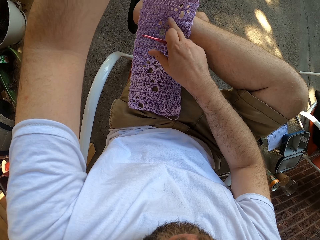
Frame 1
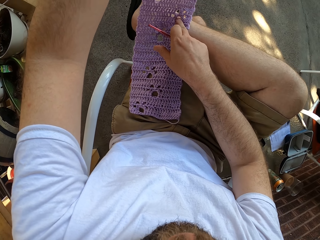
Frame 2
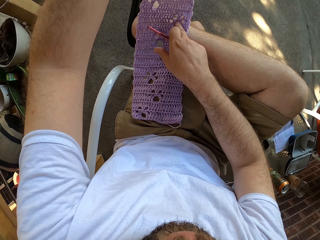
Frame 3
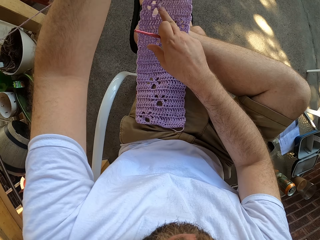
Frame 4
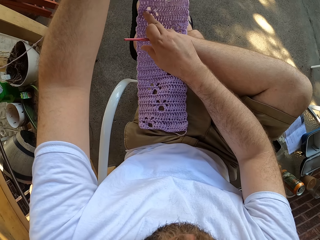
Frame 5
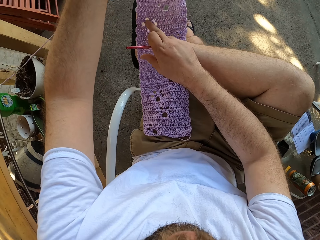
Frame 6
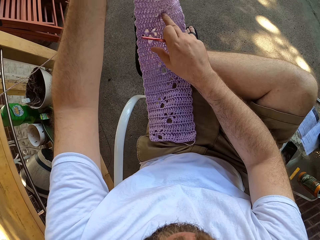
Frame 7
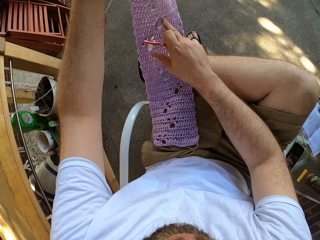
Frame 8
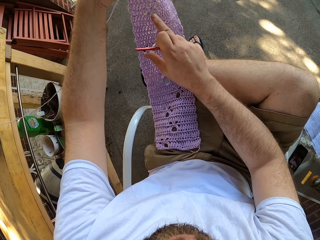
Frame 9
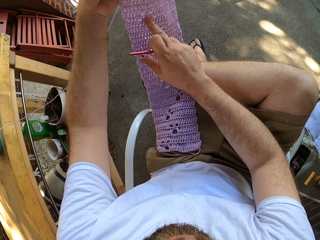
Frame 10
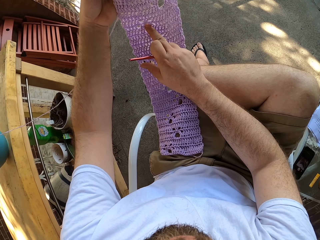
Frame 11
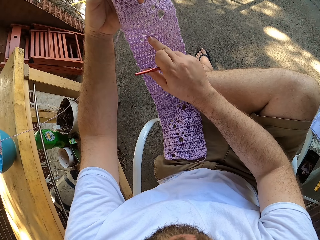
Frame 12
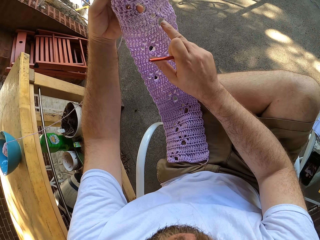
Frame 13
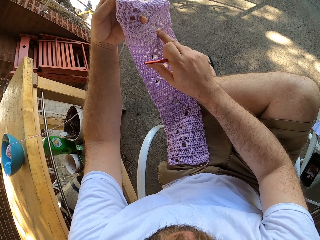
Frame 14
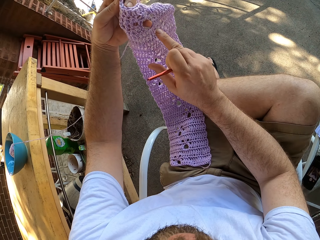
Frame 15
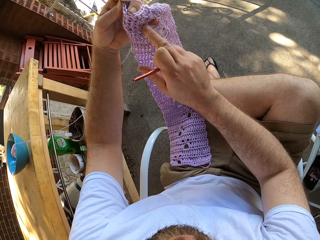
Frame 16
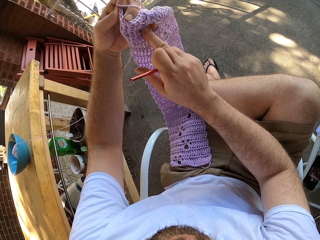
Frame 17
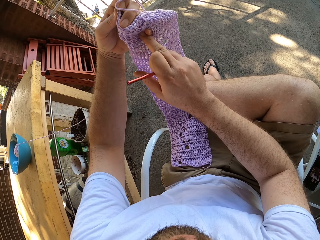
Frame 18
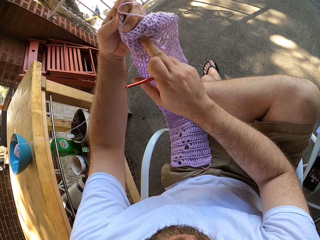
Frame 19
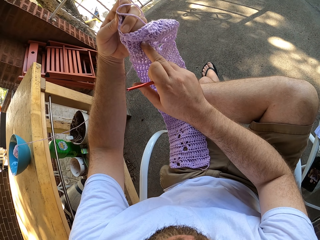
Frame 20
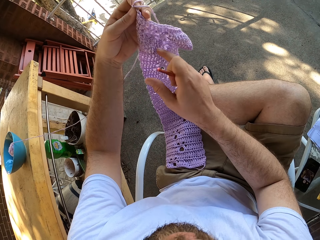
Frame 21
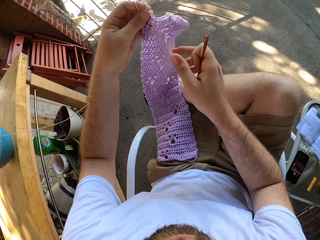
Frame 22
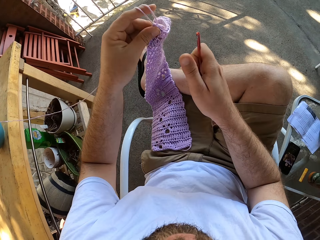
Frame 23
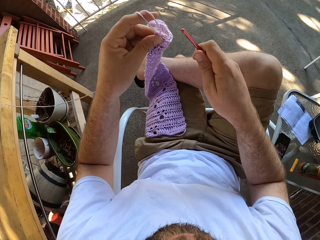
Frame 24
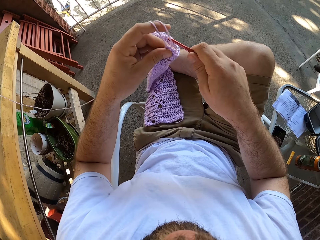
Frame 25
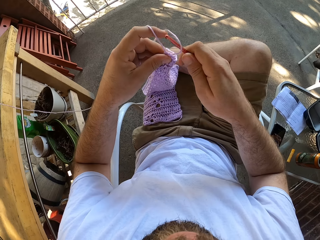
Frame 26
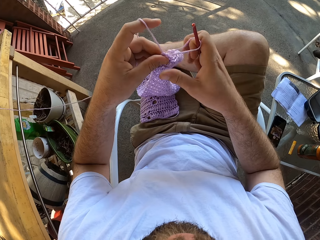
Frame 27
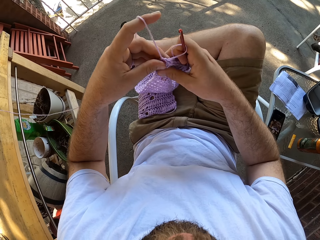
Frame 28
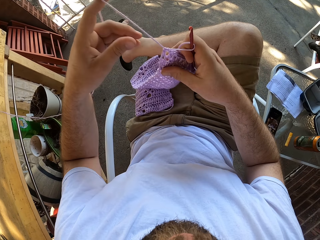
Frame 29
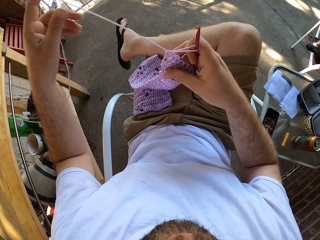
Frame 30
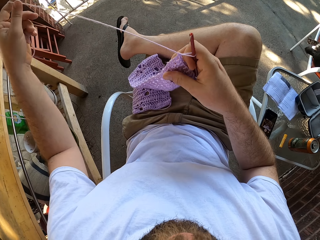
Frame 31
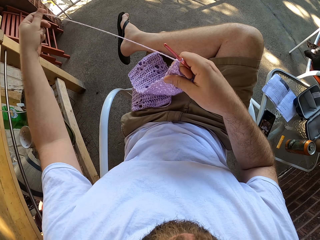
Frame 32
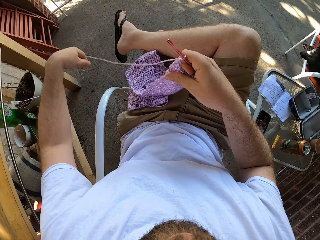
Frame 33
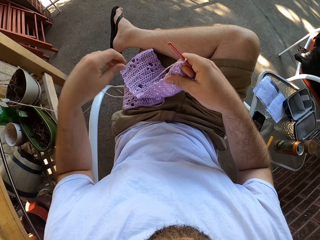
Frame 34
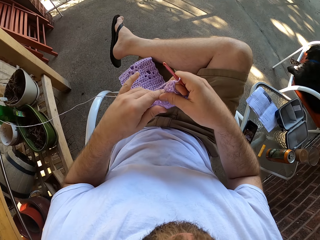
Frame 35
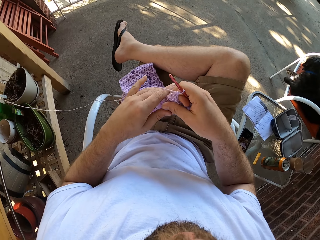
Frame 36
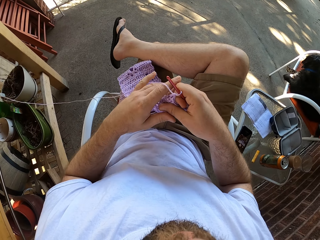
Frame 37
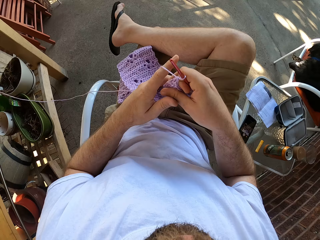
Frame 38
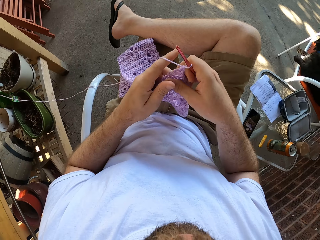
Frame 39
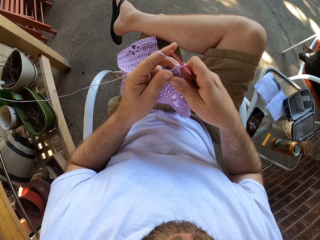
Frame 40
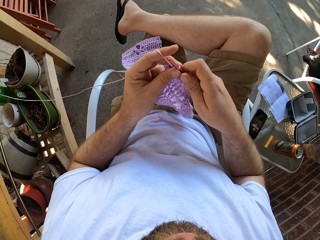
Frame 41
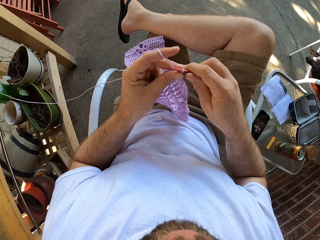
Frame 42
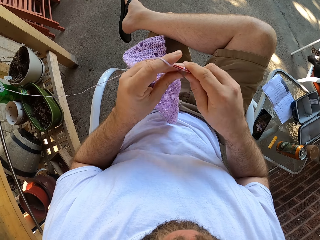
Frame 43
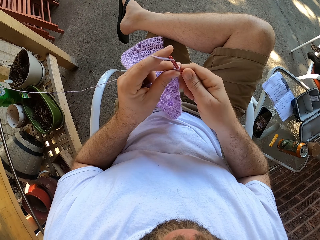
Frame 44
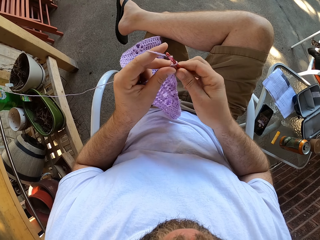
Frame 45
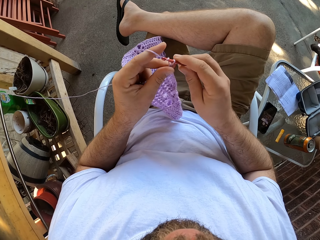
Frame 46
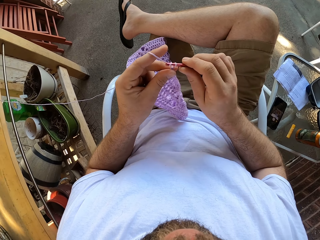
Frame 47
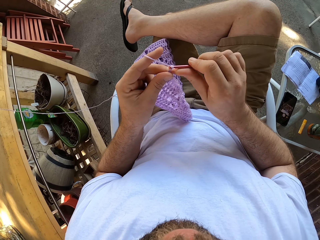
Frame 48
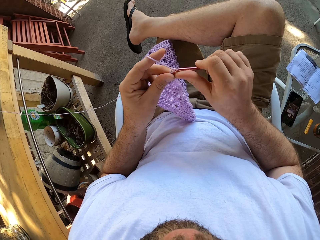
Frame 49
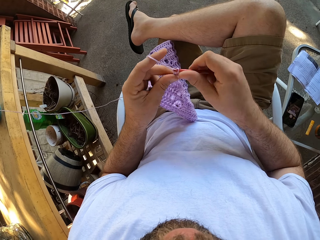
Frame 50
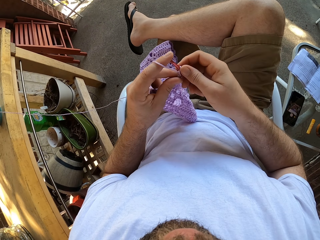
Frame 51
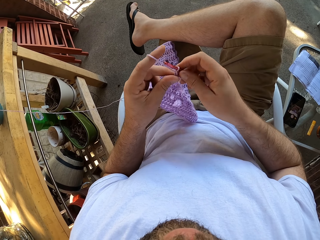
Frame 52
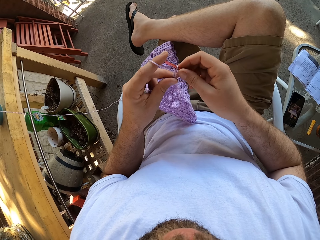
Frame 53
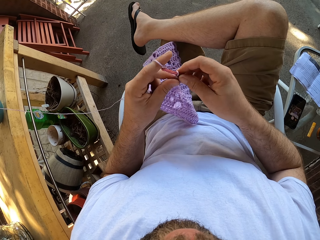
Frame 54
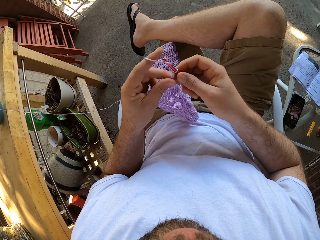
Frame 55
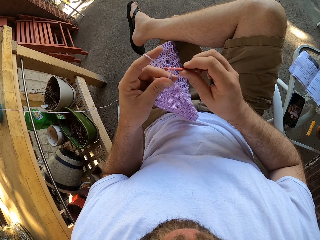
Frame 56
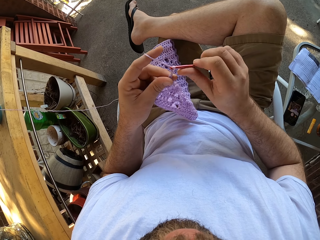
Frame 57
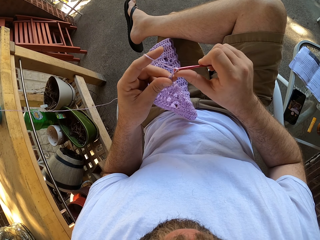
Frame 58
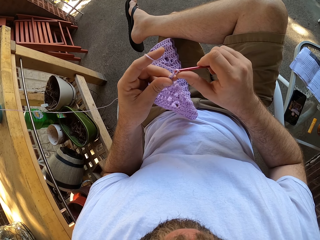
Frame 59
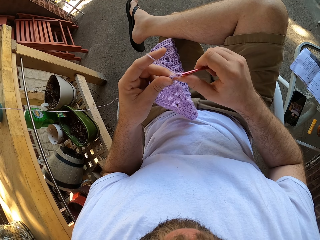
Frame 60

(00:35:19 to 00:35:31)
The camera wearer pulls the thread. He adjusts the yarn in his hands. He moves the yarn with his left hand. He crochets with the yarn and the crochet hook in his hands.

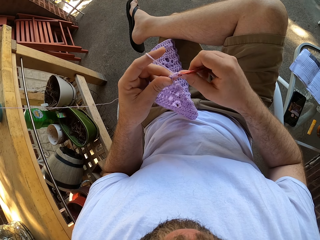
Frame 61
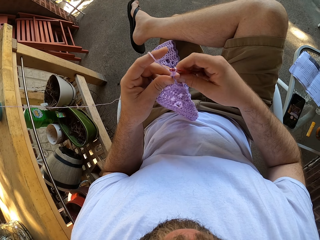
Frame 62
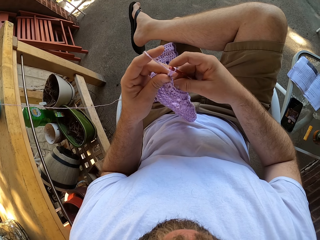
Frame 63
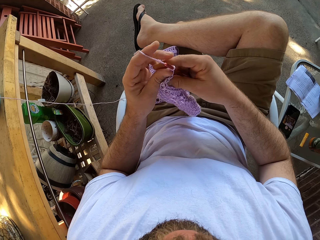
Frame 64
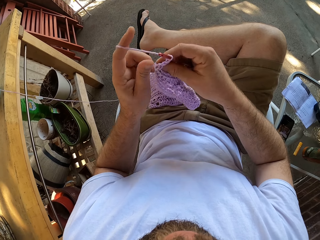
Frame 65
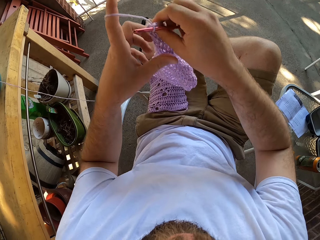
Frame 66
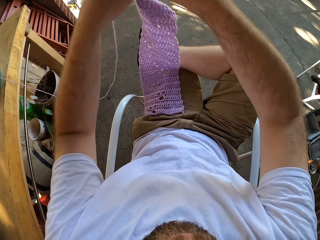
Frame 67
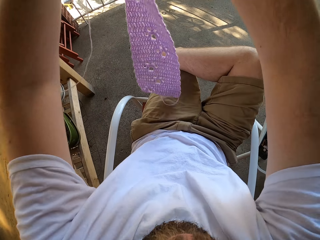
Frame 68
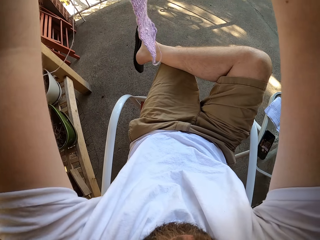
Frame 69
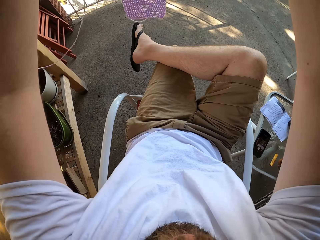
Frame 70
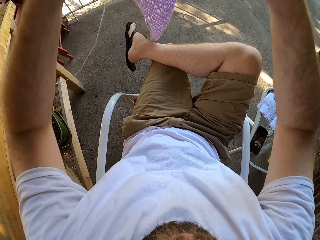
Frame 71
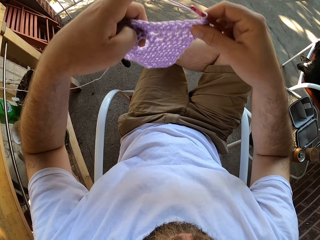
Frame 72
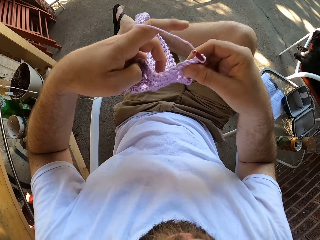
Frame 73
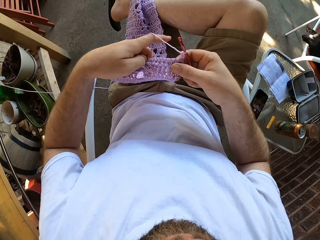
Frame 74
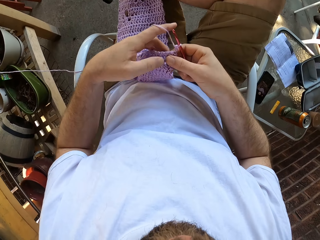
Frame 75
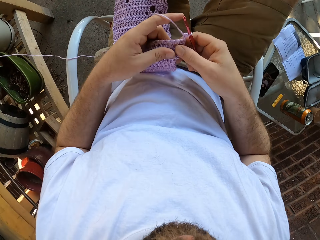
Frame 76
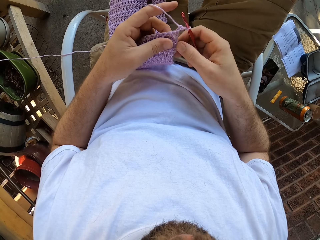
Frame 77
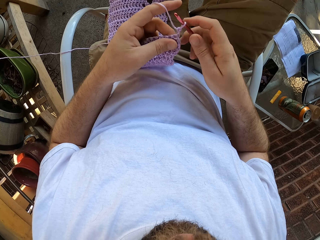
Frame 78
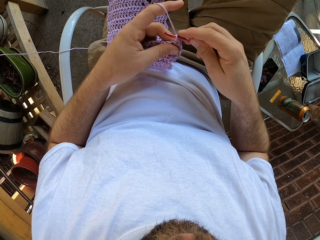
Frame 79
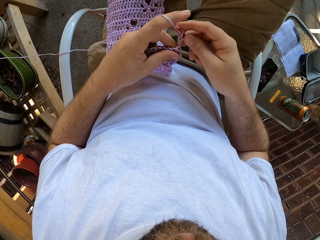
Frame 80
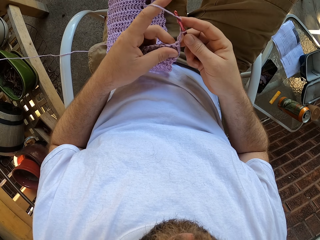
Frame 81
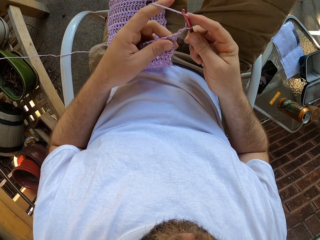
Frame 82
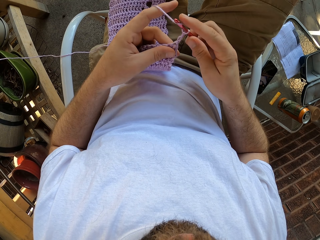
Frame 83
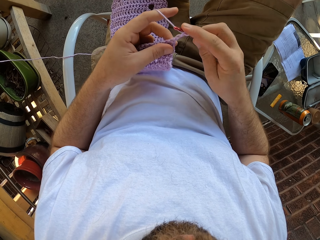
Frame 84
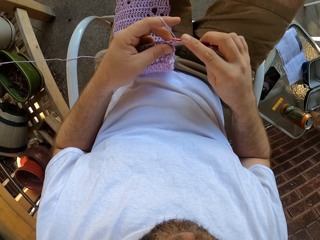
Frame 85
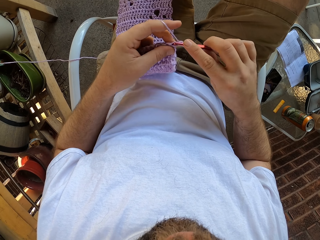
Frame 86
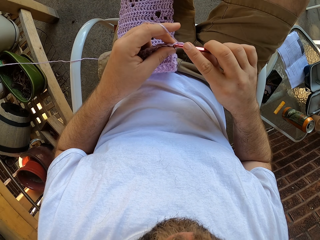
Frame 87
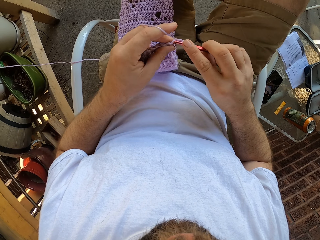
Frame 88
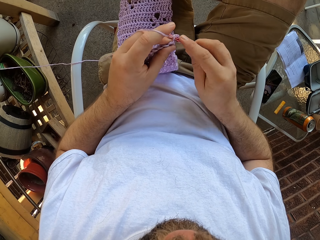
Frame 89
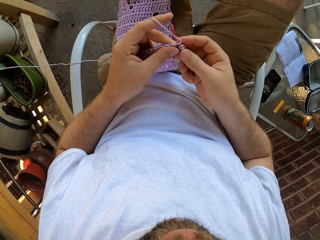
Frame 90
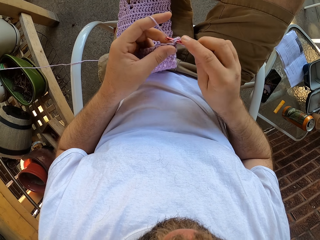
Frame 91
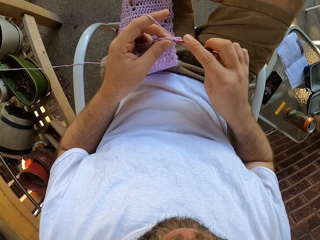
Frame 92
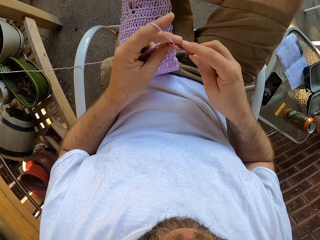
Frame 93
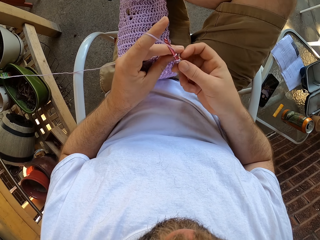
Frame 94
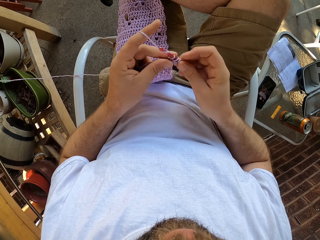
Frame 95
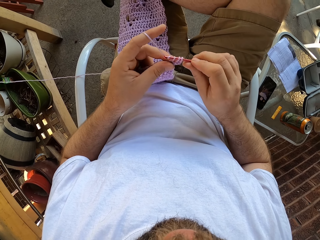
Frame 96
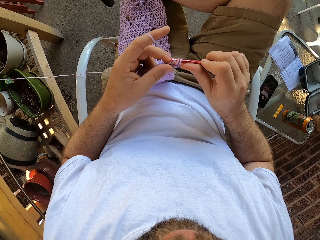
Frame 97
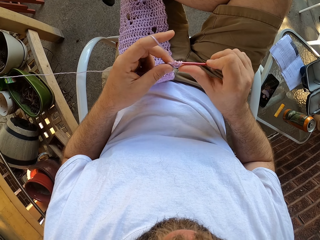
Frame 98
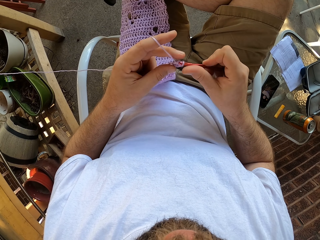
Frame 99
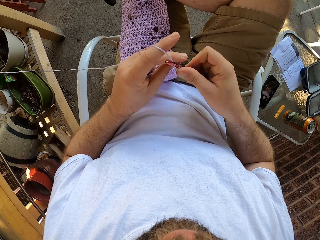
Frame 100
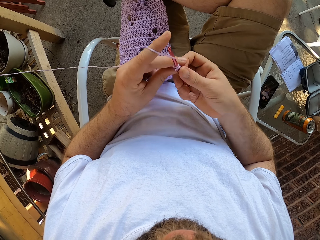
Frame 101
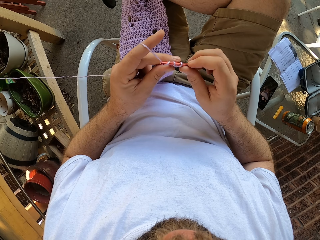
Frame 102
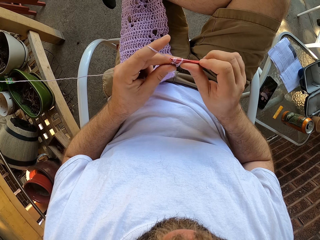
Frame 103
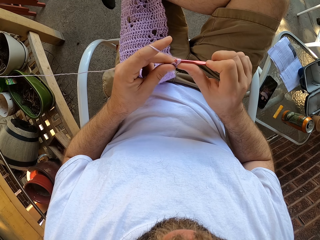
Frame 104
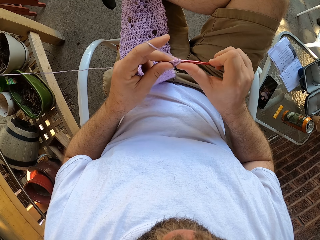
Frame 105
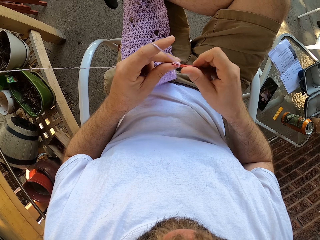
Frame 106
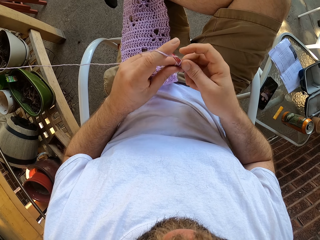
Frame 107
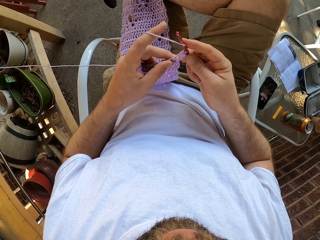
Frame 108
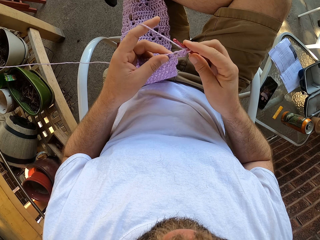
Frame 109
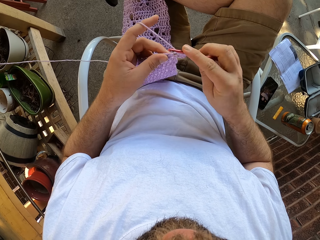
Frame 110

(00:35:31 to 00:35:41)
The camera wearer turns the fabric. He moves the yarn with his hands. He pulls the fabric. He places the yarn on his lap. He crochets with the yarn and the crochet hook in his hands.
